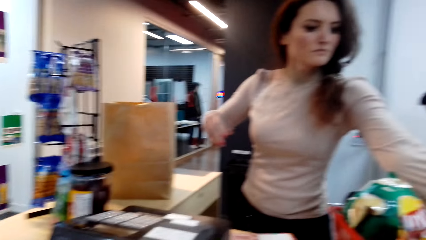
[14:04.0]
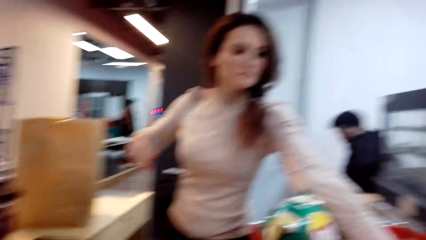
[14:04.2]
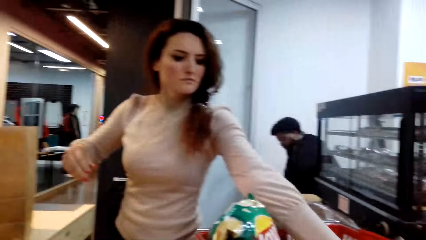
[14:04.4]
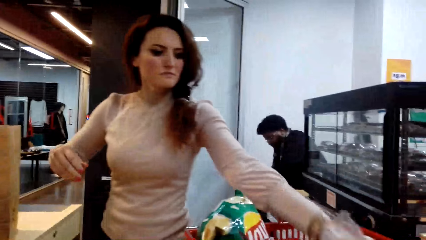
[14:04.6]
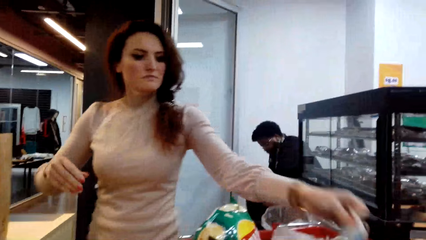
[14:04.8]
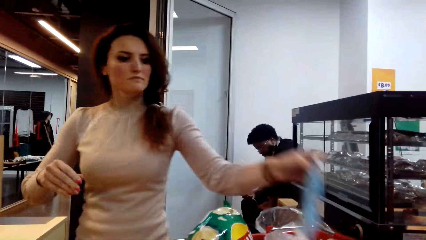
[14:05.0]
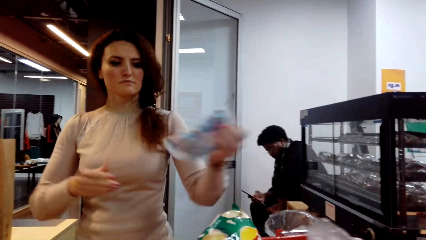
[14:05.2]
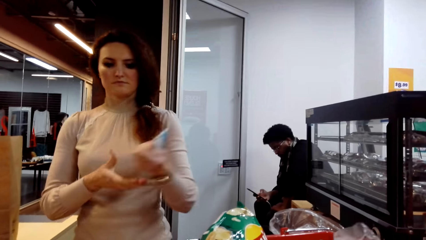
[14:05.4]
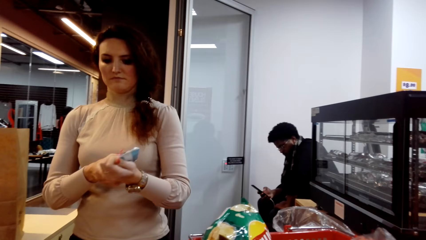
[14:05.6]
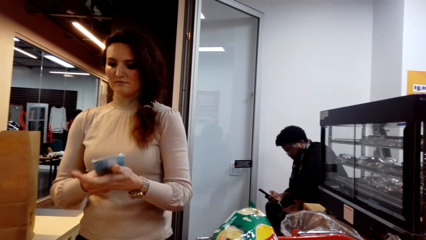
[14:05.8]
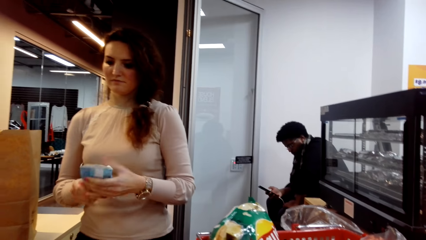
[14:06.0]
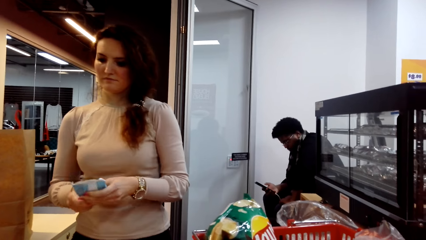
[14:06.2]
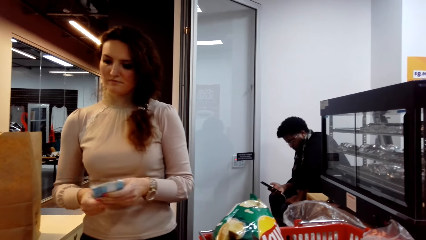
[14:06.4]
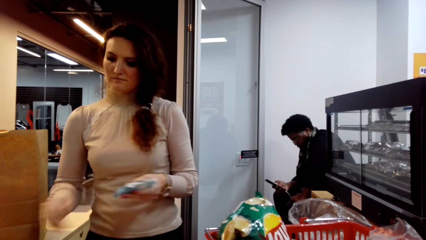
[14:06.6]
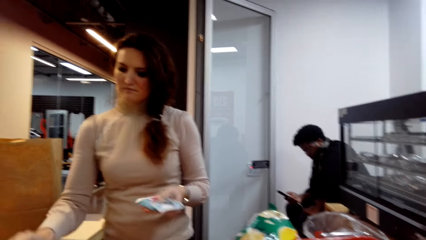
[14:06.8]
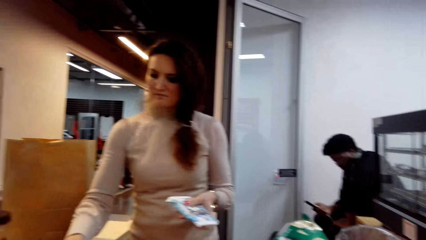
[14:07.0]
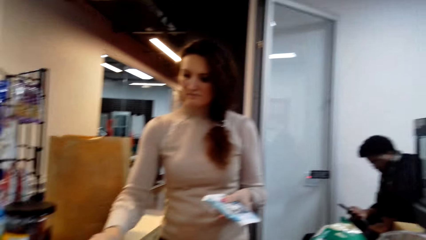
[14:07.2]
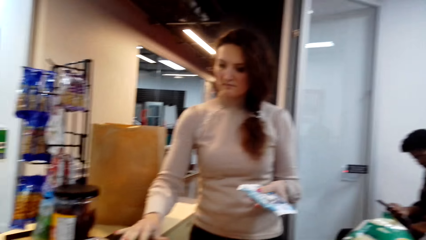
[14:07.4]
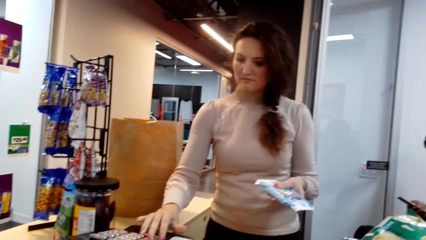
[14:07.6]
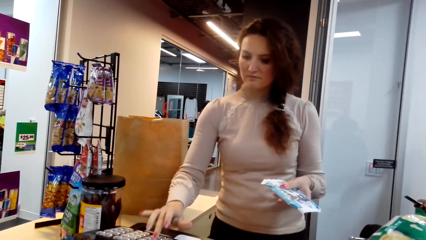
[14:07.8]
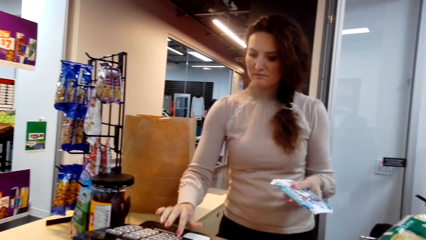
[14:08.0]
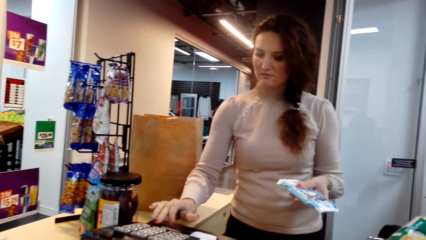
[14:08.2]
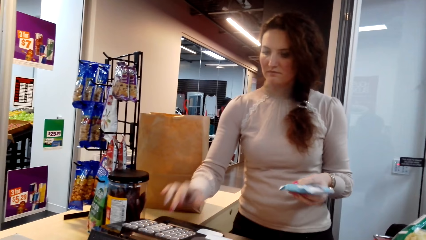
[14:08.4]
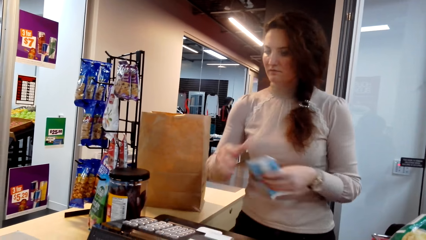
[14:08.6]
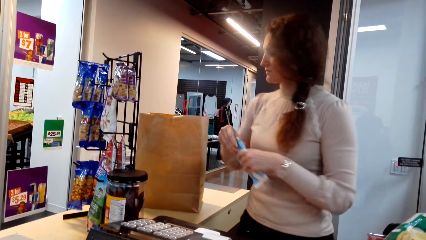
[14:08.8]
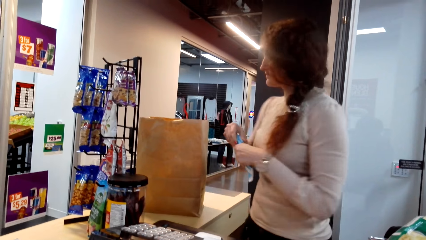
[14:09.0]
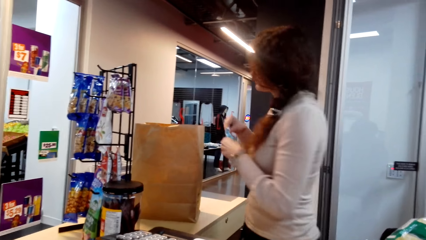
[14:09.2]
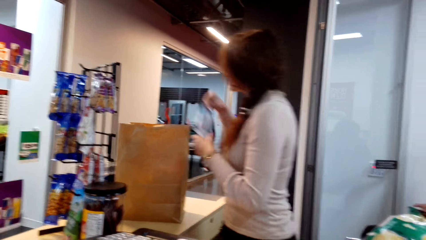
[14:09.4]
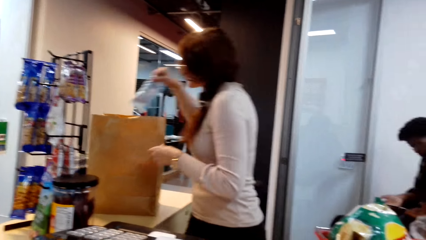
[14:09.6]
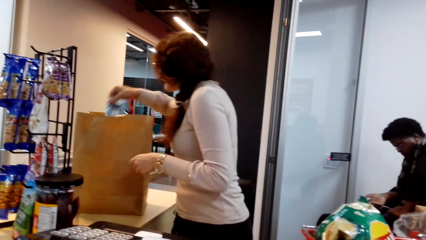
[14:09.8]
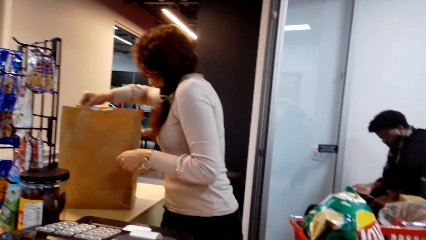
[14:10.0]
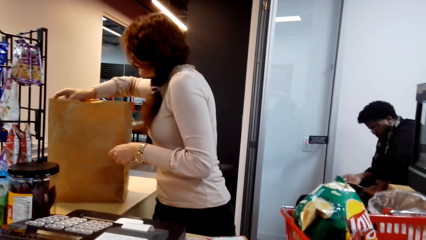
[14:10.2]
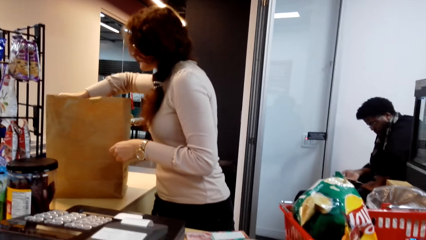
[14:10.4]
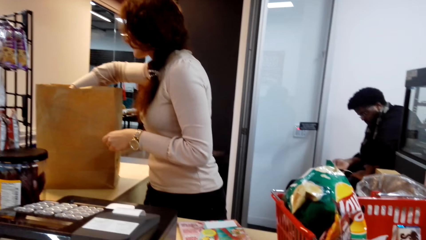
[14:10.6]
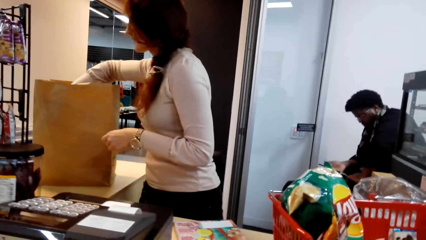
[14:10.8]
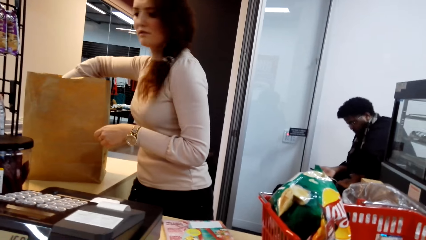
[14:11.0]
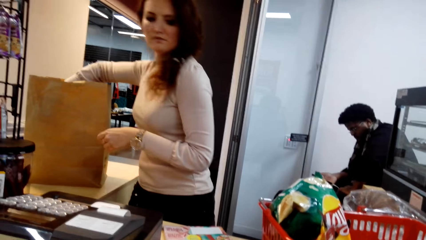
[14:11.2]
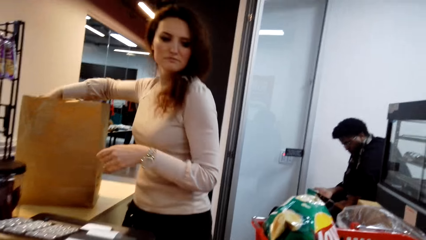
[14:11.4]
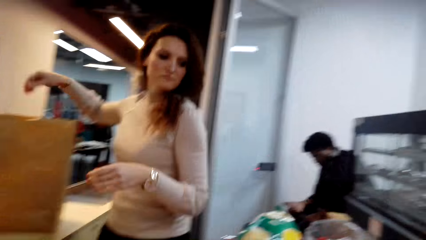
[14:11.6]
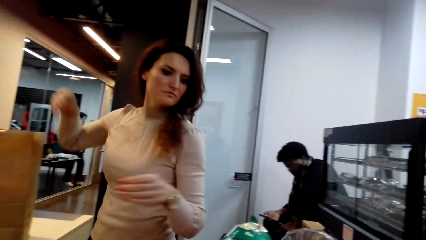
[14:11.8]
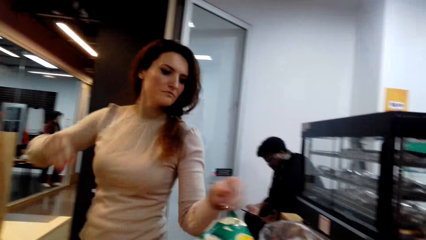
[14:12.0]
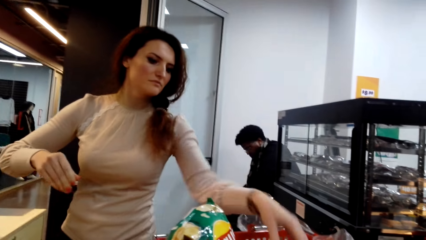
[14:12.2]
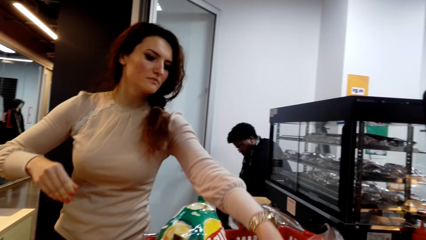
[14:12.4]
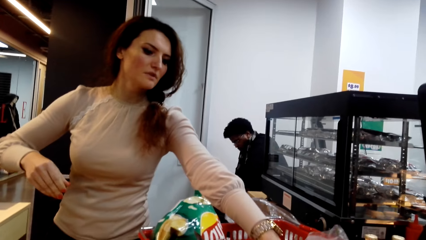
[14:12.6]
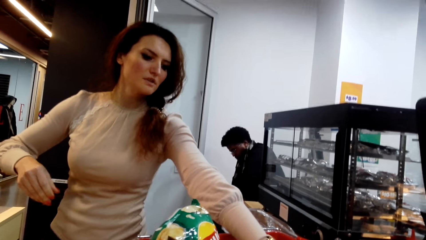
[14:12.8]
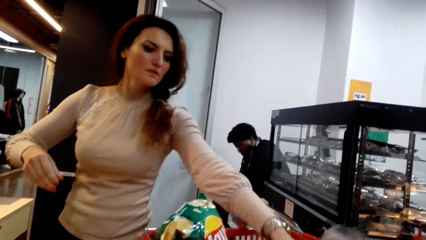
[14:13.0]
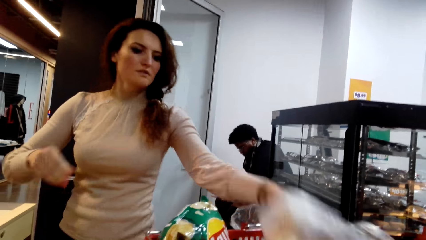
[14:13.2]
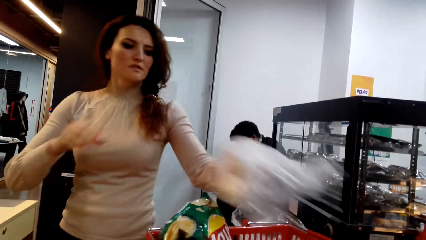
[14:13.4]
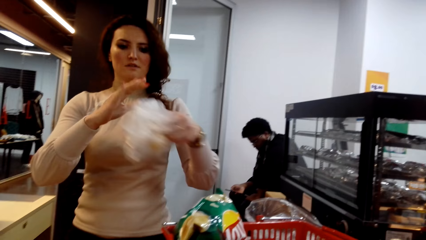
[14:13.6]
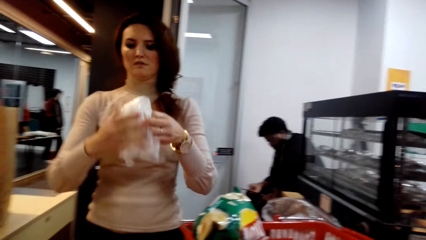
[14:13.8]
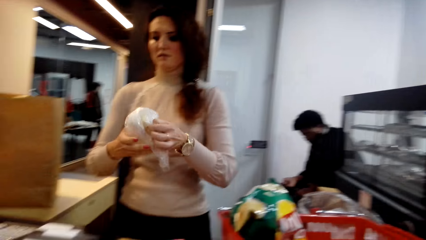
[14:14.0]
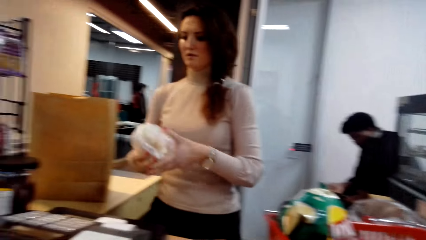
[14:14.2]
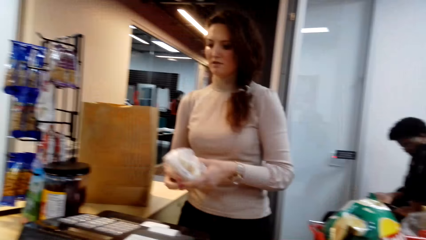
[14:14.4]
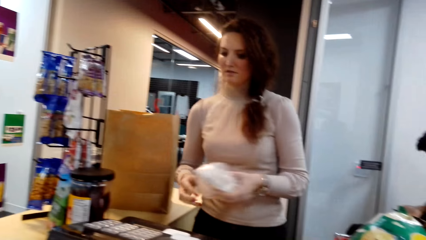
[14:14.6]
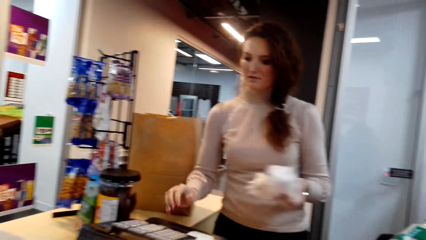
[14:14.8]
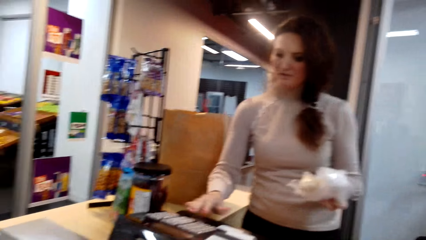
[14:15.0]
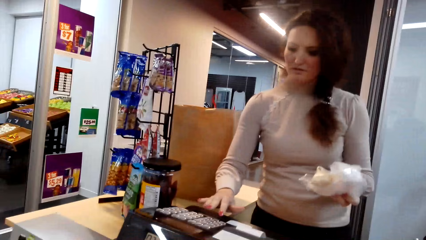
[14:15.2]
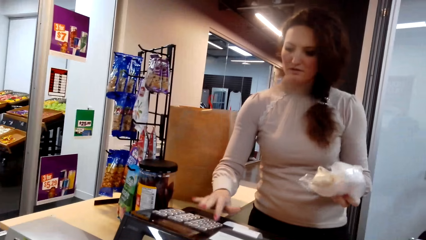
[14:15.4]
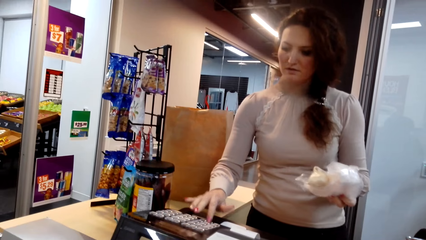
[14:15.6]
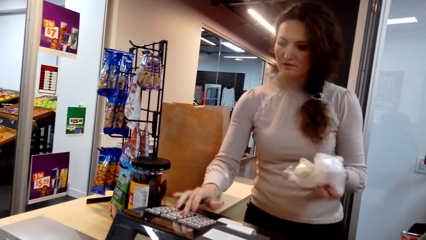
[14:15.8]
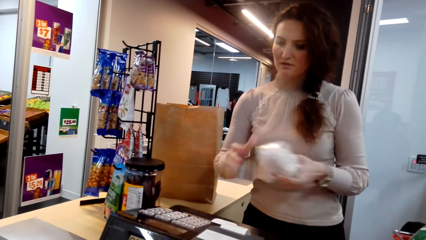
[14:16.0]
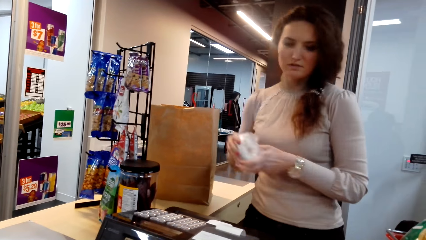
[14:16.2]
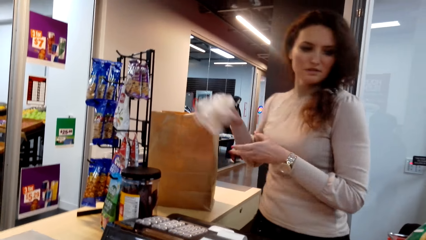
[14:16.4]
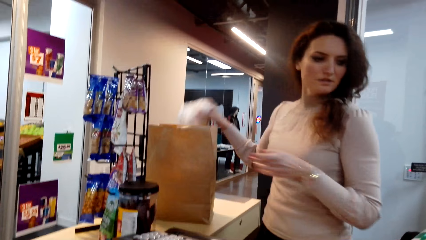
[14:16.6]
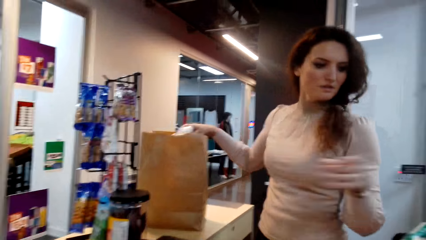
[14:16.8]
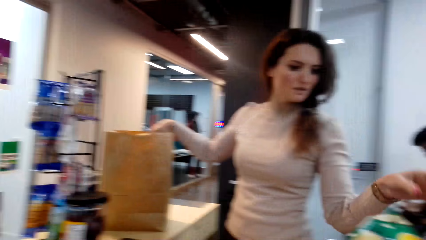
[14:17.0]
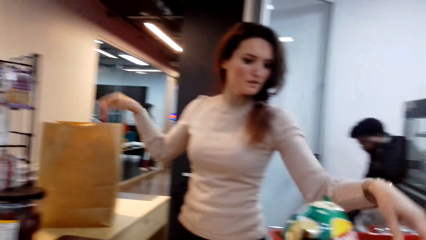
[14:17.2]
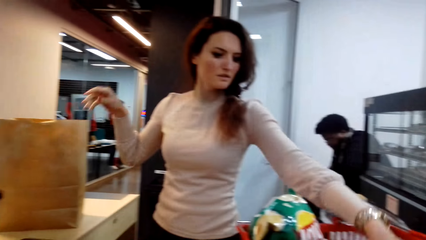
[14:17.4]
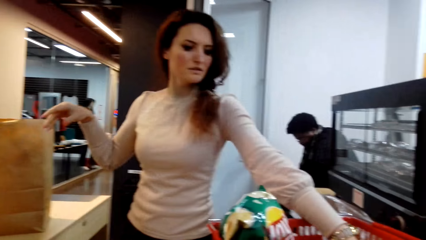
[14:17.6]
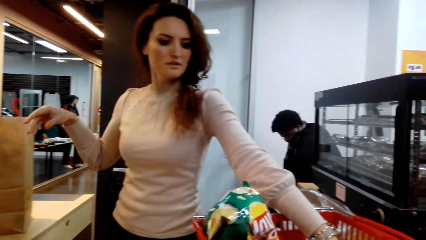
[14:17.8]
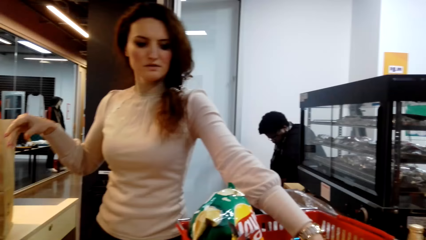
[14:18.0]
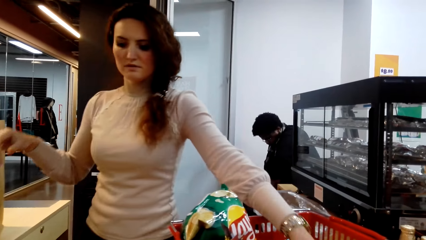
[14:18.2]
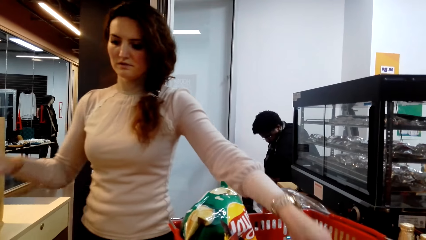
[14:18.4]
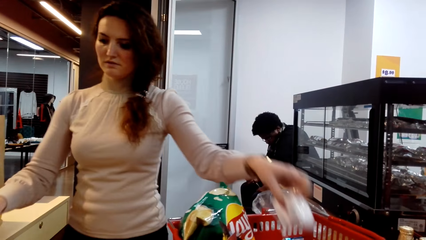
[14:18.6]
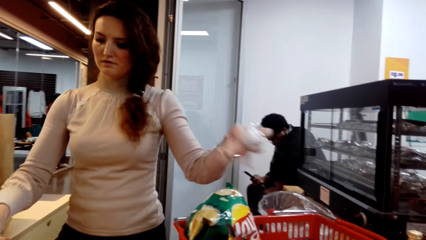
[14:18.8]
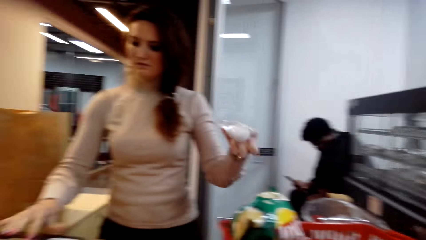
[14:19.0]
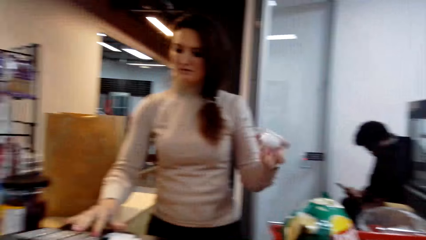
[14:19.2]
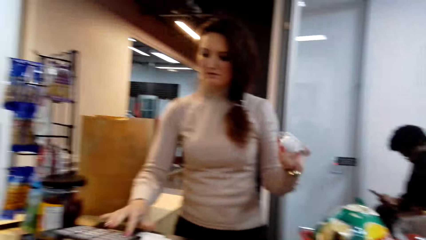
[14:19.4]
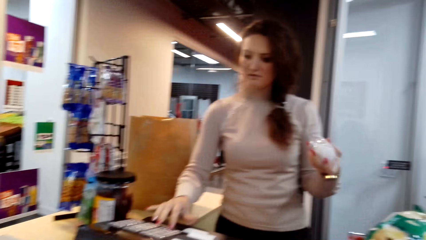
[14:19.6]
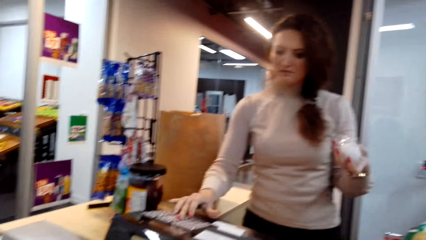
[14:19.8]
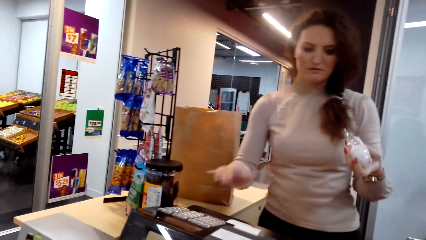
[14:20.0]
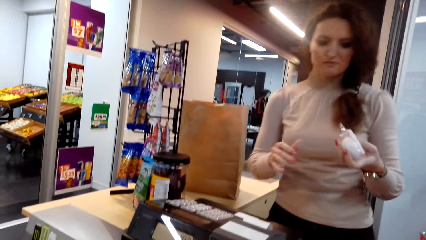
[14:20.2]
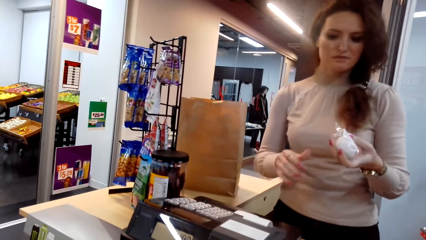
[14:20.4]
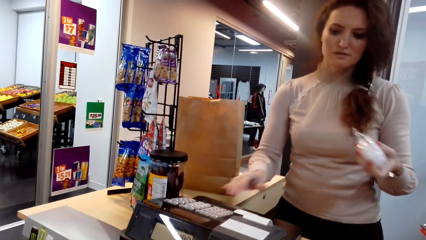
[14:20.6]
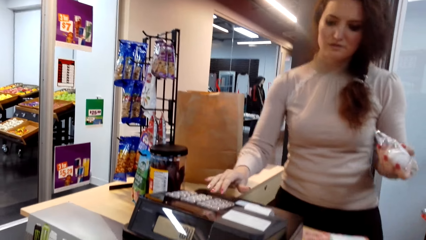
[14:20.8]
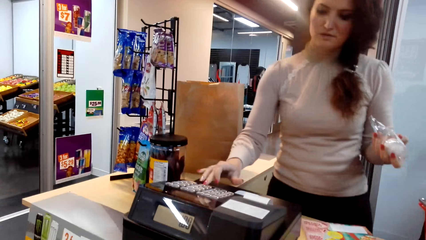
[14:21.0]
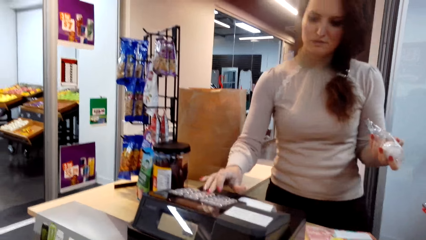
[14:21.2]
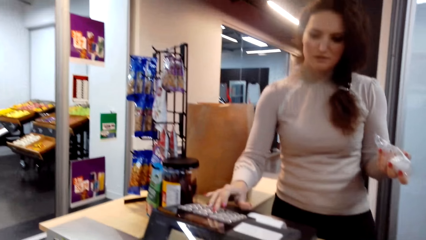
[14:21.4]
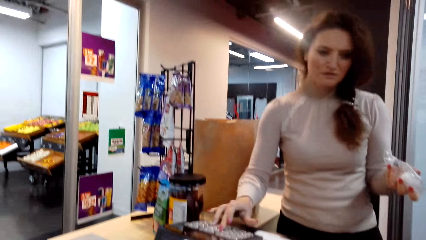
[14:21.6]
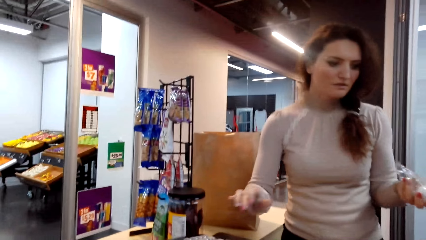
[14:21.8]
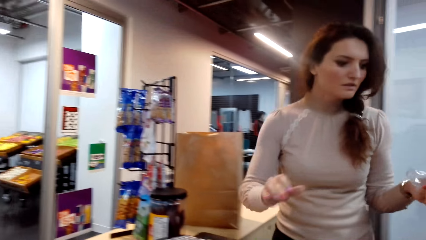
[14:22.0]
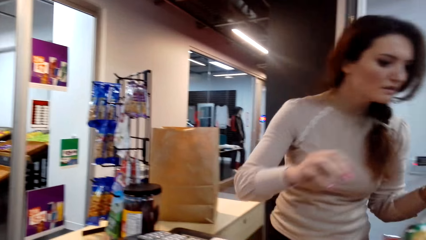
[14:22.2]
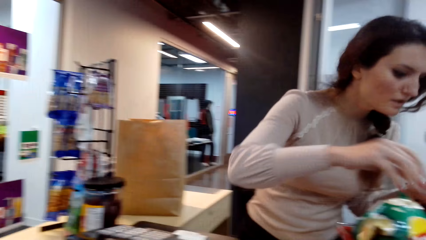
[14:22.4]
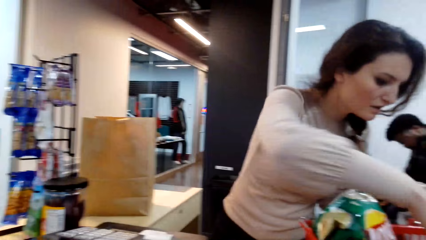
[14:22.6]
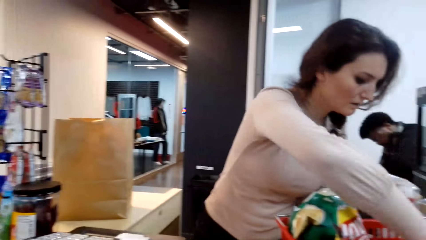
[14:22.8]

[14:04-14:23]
A lady picks something from the shopping basket. The lady presses the cash register. The lady puts something in the bag. The lady picks something from the shopping basket. The lady presses the cash register. The lady puts something in the bag. The lady picks something from the shopping basket. The lady presses the cash register.
